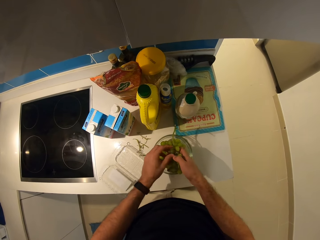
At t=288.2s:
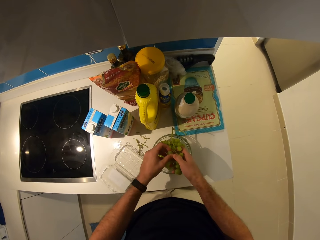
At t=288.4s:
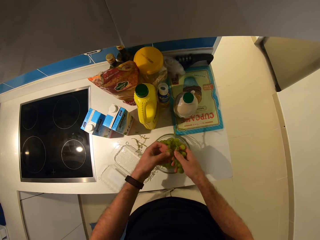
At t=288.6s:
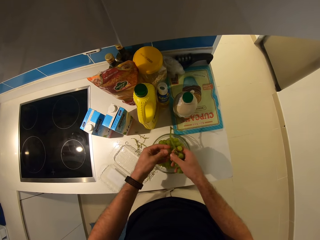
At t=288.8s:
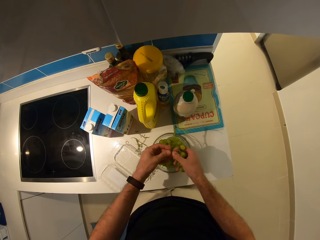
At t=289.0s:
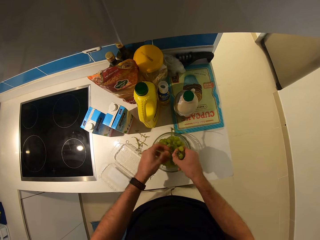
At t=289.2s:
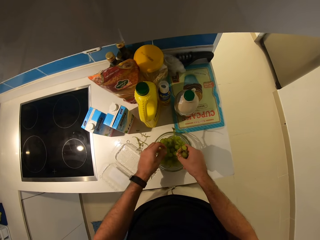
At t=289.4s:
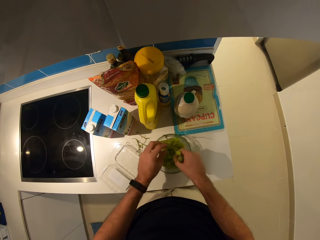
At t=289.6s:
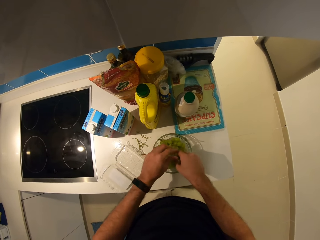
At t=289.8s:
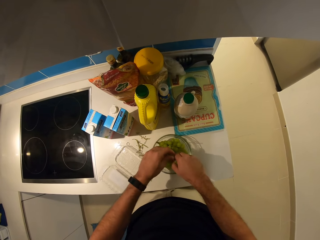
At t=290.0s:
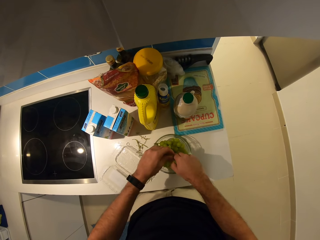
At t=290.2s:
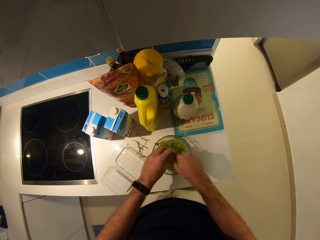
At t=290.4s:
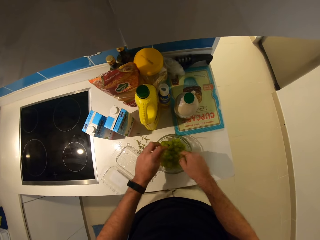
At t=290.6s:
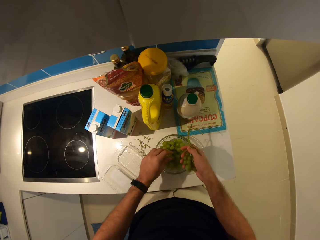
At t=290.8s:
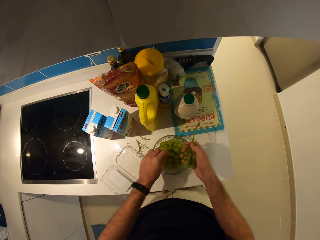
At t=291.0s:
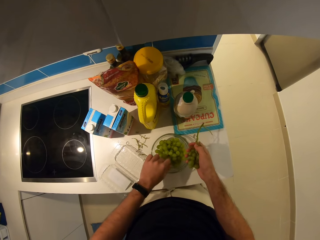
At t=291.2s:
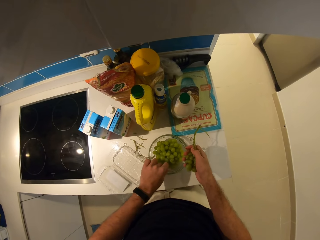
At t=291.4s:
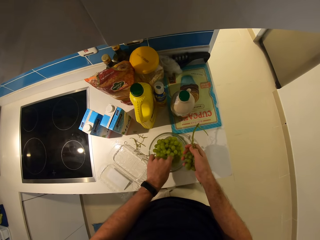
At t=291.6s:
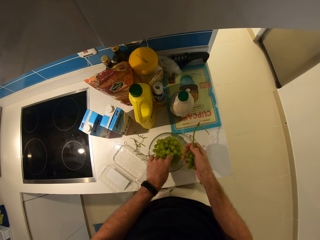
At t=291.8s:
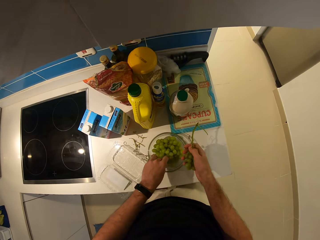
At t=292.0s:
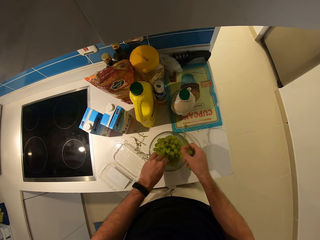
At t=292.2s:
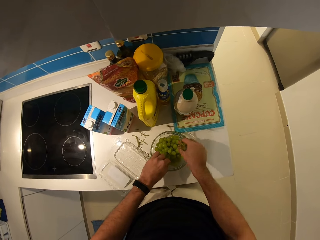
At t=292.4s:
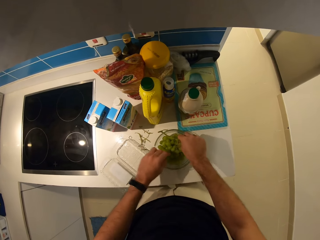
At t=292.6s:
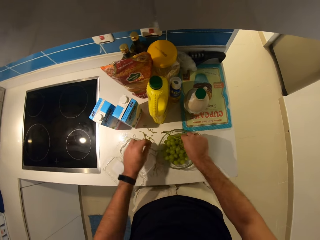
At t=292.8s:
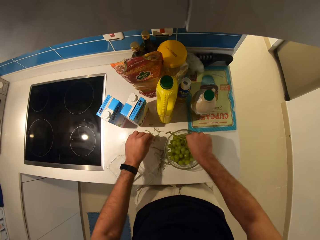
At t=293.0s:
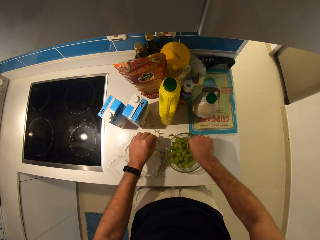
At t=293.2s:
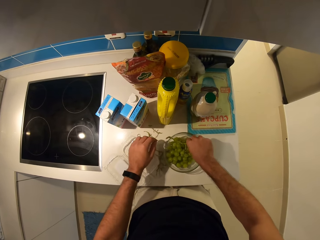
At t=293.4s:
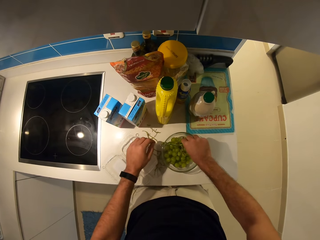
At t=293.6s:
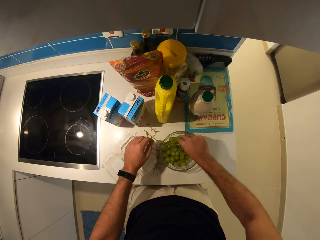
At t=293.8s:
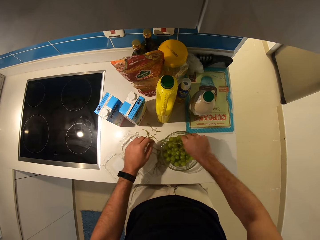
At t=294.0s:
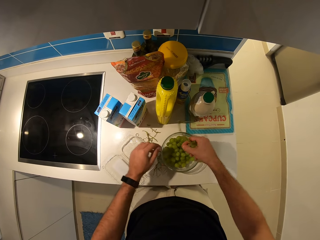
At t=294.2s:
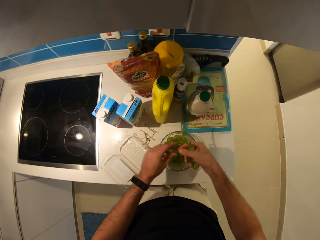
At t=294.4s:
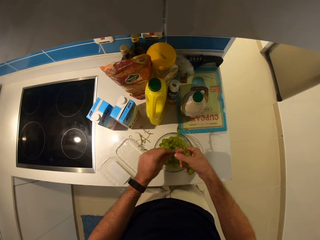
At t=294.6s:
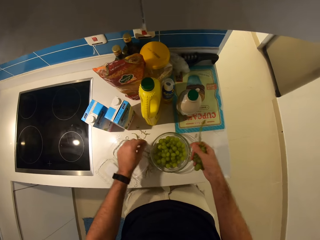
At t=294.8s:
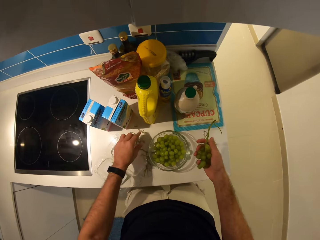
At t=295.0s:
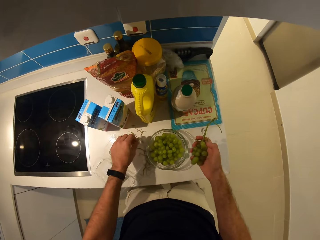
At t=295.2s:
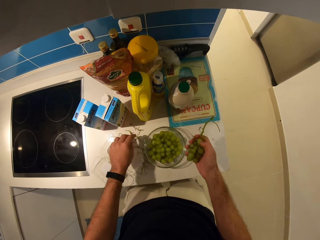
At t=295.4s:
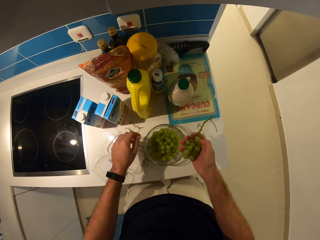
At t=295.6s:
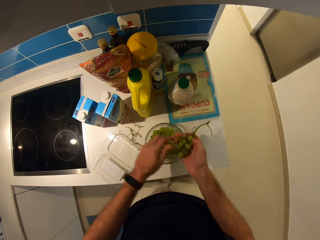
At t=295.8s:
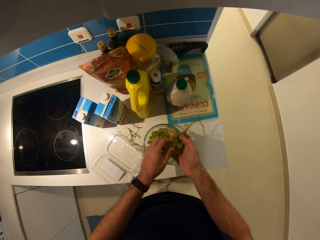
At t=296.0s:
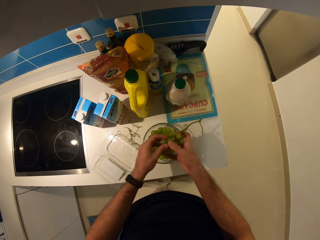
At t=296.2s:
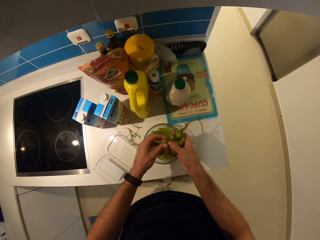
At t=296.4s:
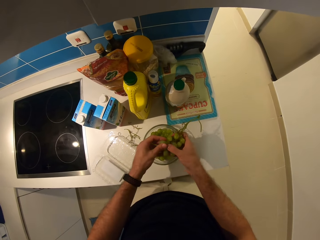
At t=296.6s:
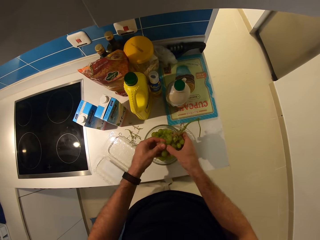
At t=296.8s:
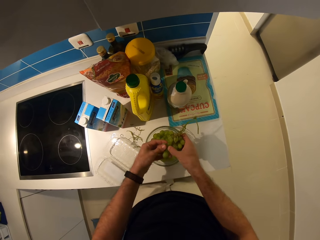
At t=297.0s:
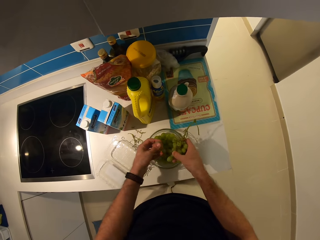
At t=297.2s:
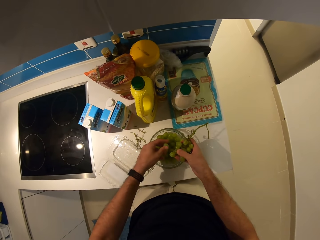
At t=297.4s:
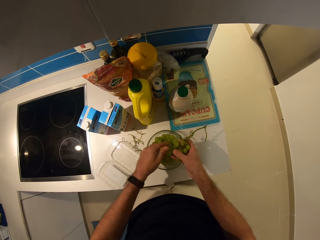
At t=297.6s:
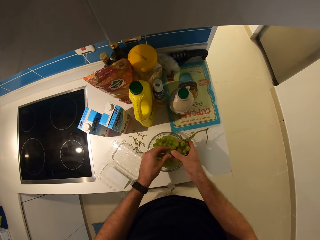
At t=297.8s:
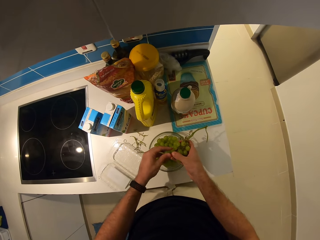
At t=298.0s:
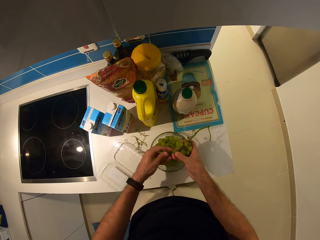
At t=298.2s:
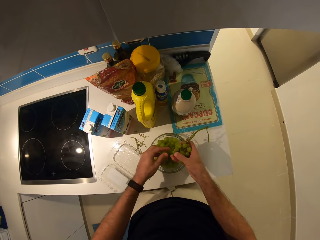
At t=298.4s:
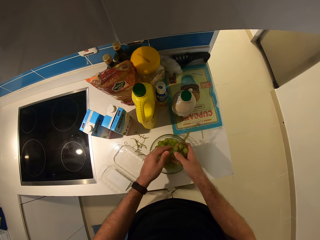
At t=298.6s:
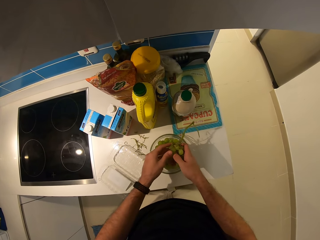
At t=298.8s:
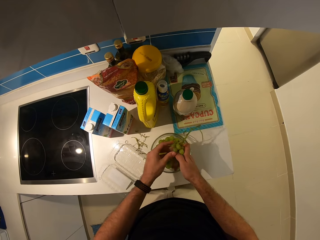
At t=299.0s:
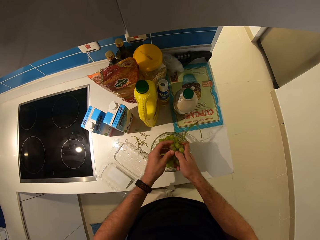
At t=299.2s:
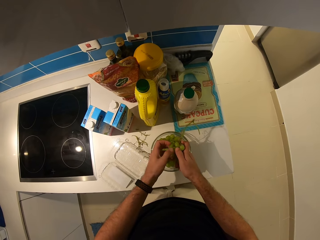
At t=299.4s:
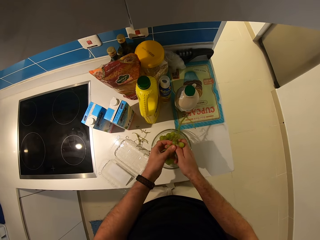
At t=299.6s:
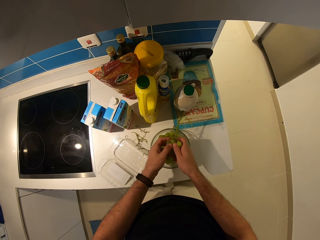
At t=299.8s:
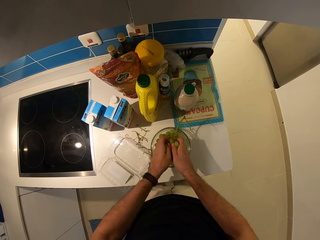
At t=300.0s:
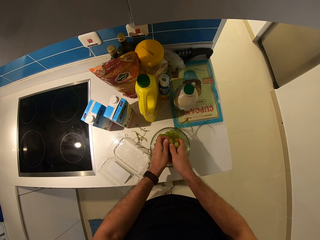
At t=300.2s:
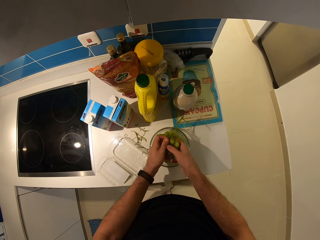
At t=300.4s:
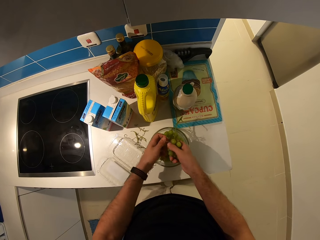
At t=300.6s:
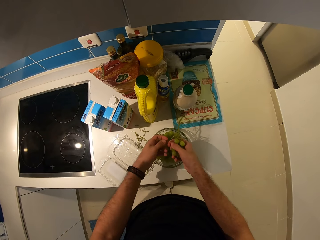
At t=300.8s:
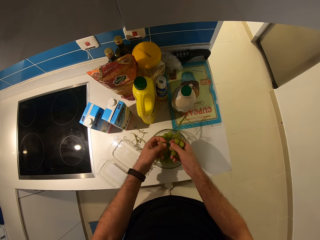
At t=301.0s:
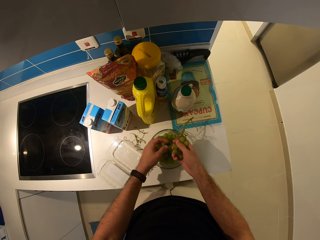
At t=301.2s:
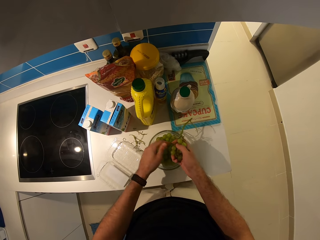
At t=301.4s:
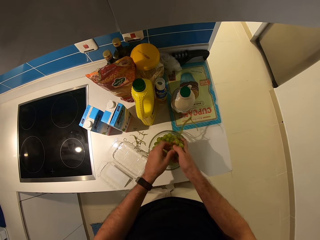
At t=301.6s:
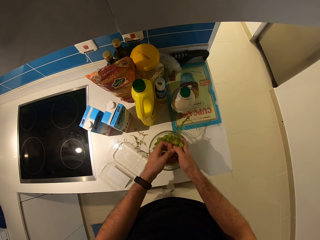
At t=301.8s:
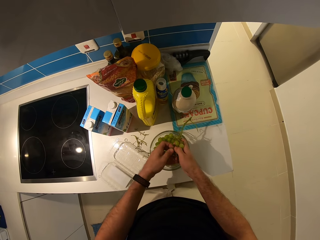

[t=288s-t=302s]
The camera wearer picks some stalks from the grapes. He places the stalks on the table. He plucks the grapes from the grape vines with his left hand. He drops the grapes into the glass bowl.

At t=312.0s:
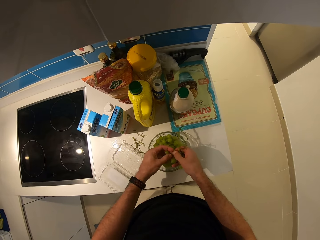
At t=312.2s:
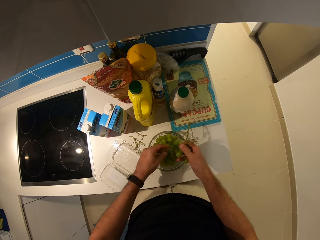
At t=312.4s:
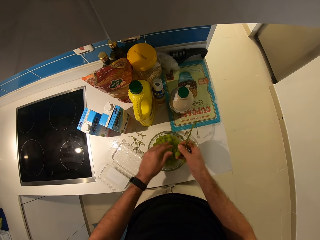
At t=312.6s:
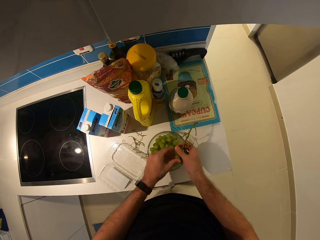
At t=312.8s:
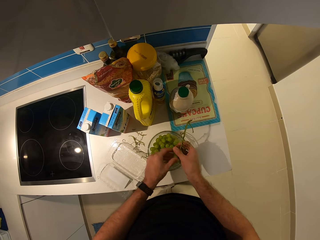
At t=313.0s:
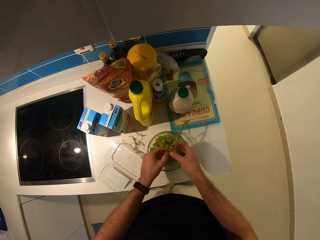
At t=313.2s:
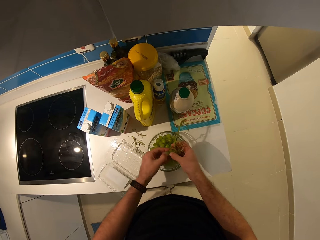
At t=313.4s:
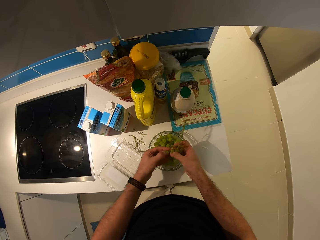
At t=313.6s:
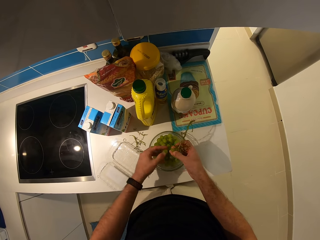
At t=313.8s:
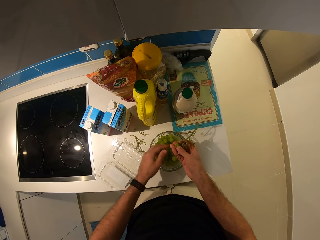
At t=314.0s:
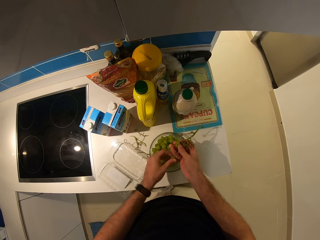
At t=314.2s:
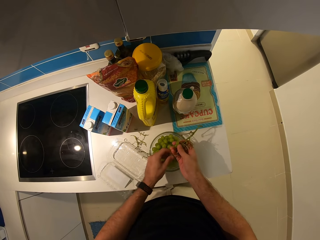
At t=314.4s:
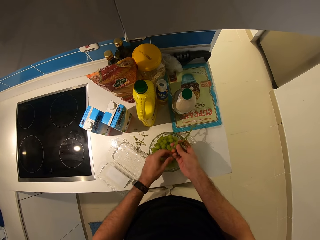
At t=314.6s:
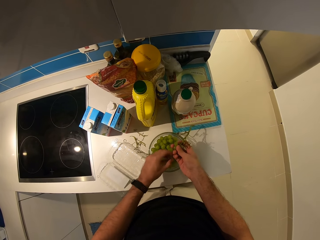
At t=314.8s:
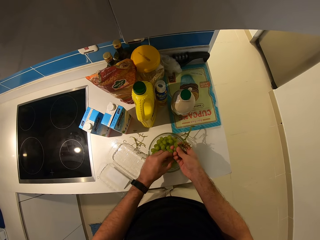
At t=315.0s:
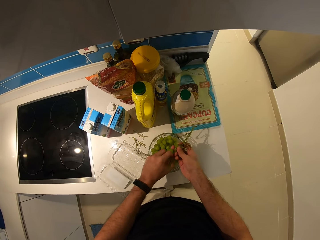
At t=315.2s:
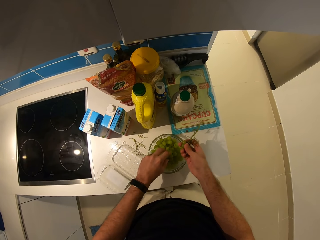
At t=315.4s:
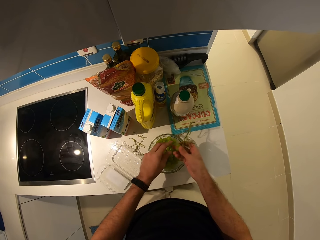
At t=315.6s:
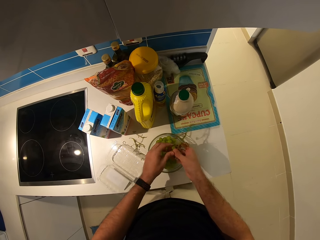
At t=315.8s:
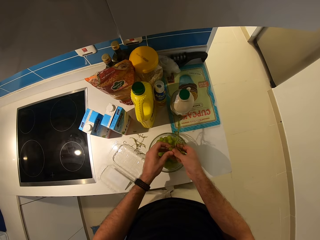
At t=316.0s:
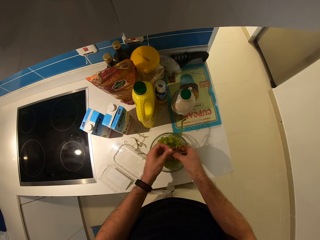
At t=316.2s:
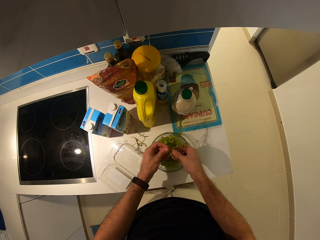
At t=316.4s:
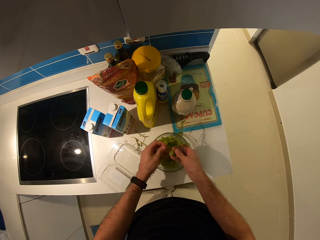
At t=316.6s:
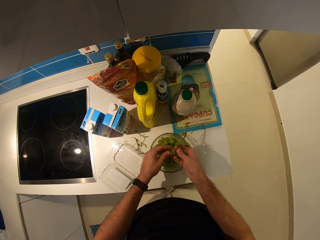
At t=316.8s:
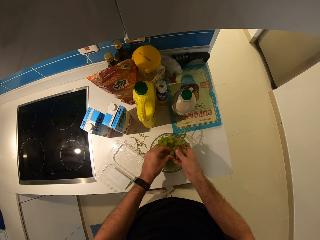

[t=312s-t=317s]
The camera wearer puts the stalk of grapes on the table.

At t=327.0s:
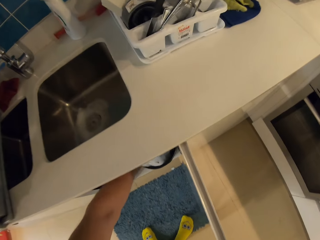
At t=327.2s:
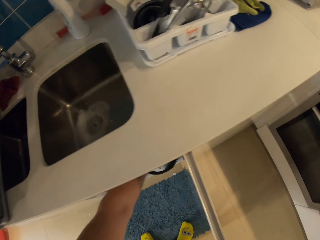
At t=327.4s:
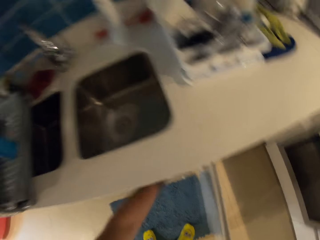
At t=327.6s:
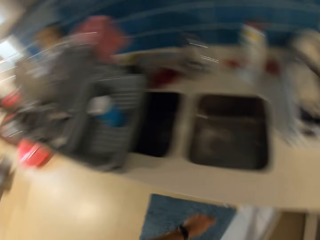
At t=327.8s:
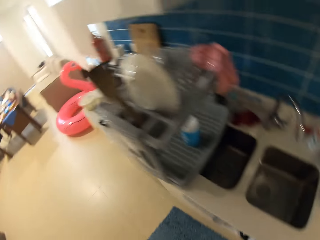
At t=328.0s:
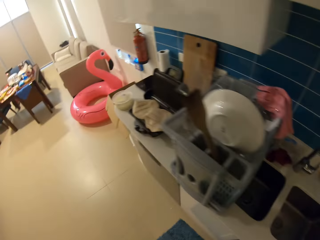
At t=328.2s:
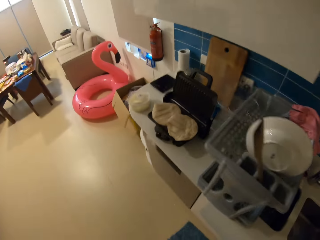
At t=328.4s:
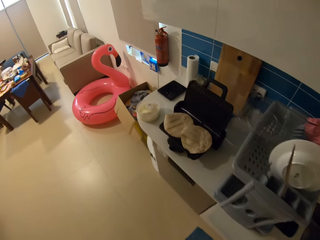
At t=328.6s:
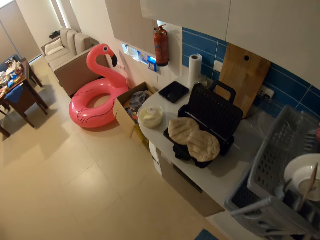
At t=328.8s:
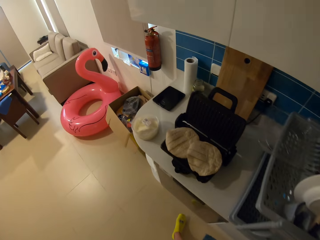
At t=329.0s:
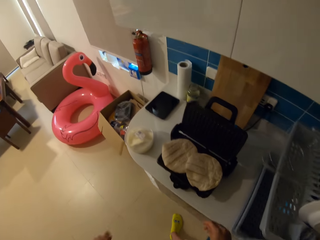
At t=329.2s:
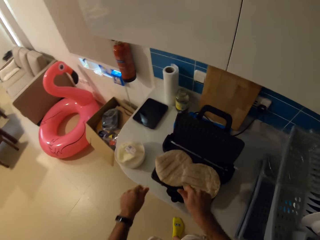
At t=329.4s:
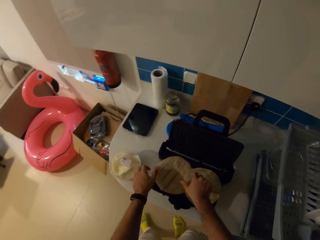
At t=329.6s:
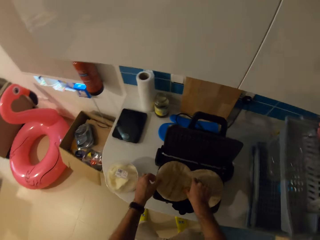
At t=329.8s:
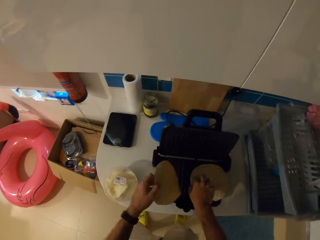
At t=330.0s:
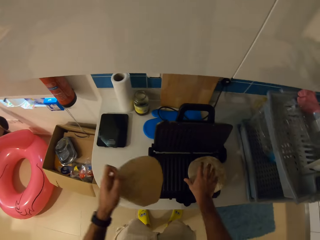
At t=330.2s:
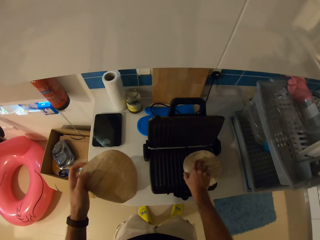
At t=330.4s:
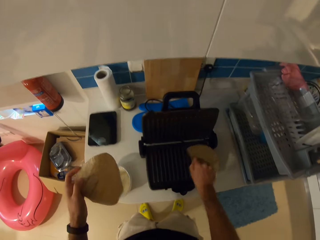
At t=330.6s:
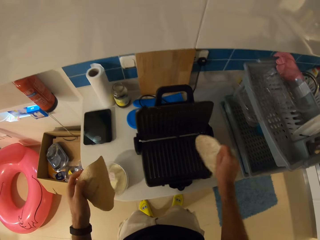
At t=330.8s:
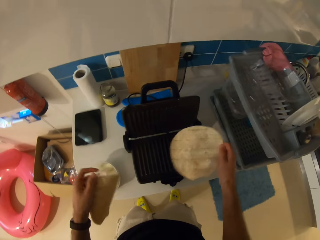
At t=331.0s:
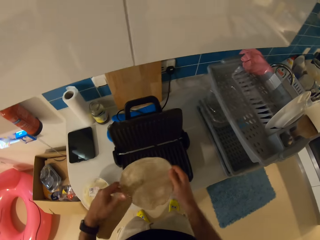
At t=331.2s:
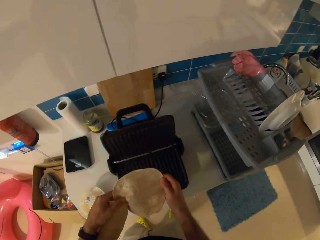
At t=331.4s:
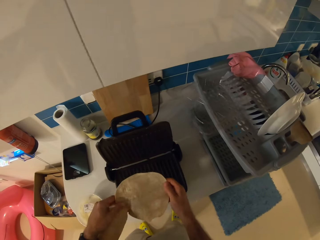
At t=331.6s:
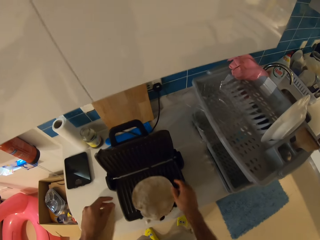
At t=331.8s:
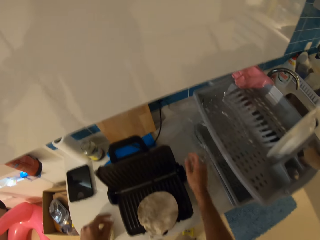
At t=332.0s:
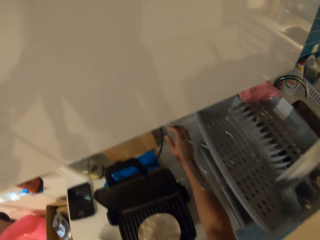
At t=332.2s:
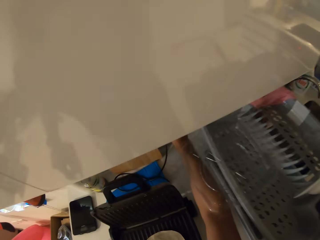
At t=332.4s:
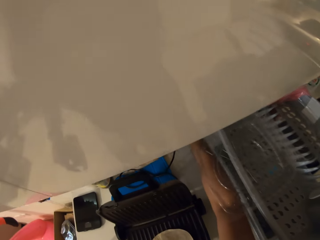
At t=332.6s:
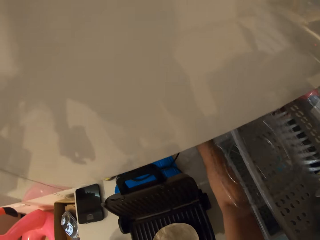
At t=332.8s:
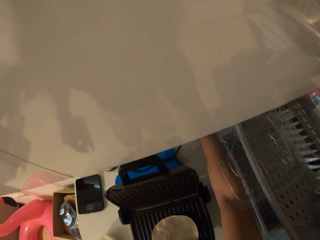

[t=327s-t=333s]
The camera wearer drops the vines in his left hand in a waste bin. He closes the cabinet with his right hand. He walks towards a table. He picks up a flatbread laying on a grill toaster with his left hand. He picks up a flatbread laying on the toaster with his right hand. He drops the flatbread in his right hand on the toaster. He operates a wall plug with his right hand.
